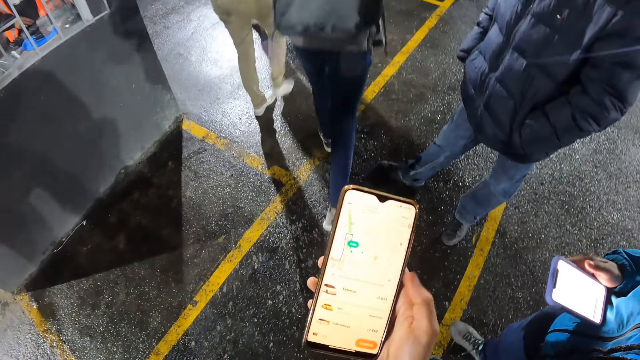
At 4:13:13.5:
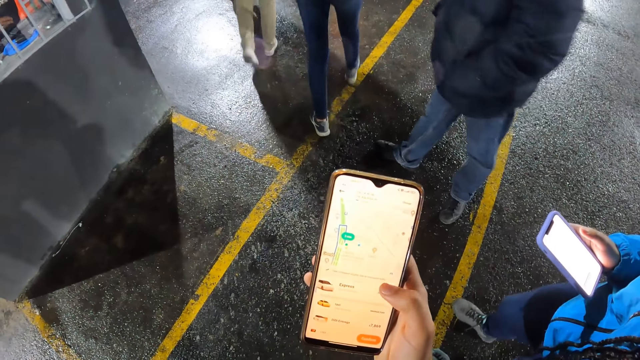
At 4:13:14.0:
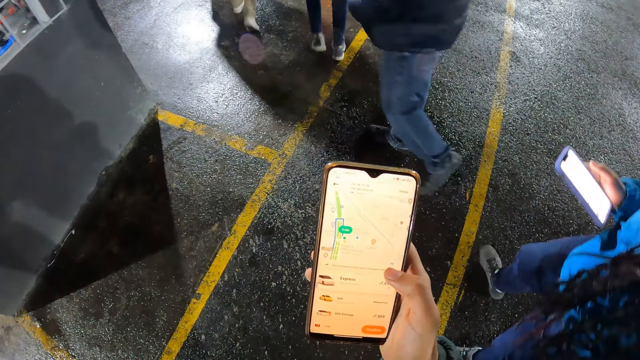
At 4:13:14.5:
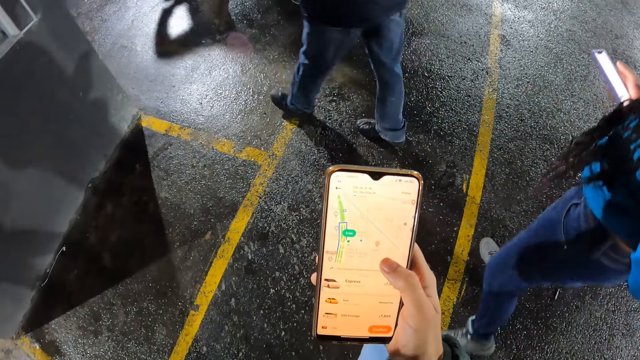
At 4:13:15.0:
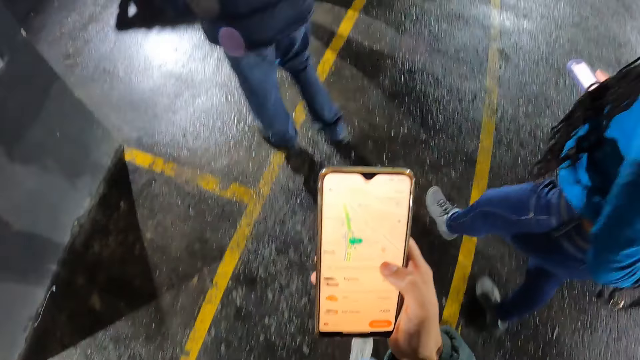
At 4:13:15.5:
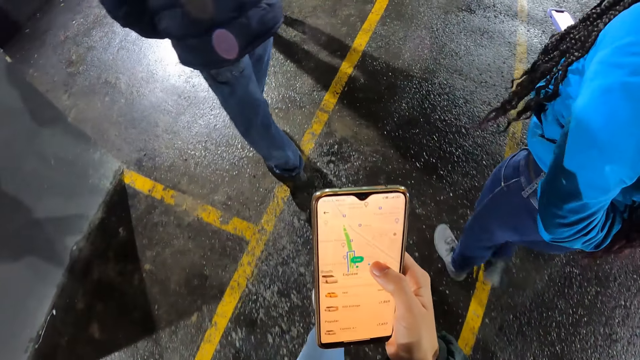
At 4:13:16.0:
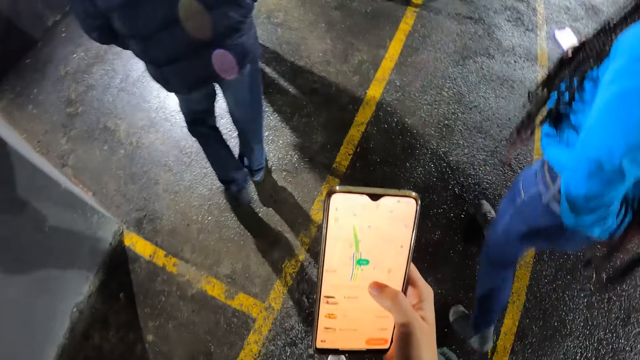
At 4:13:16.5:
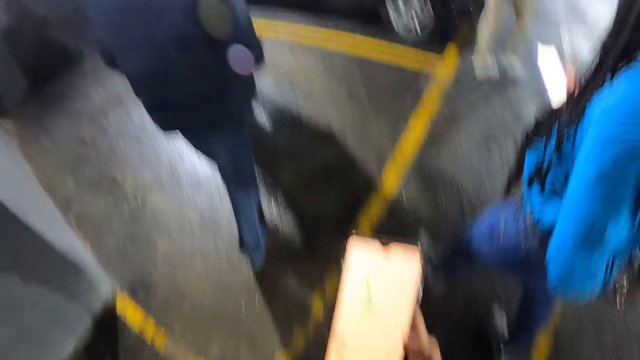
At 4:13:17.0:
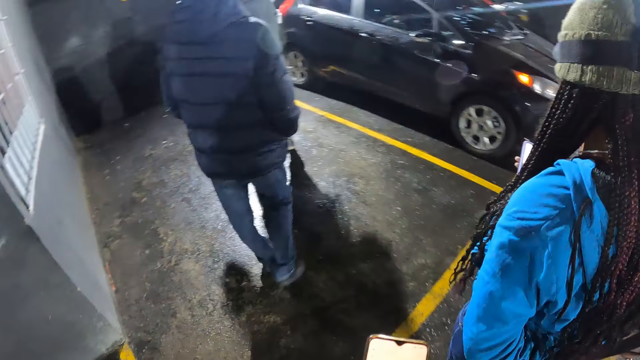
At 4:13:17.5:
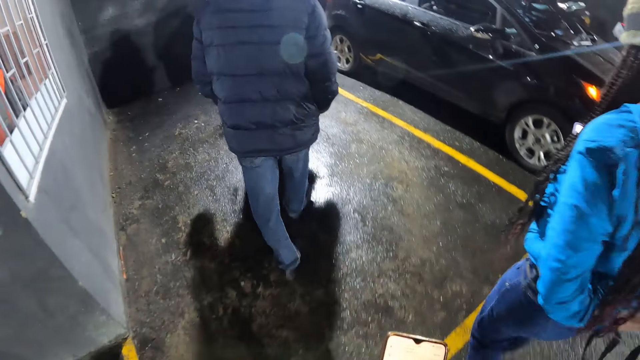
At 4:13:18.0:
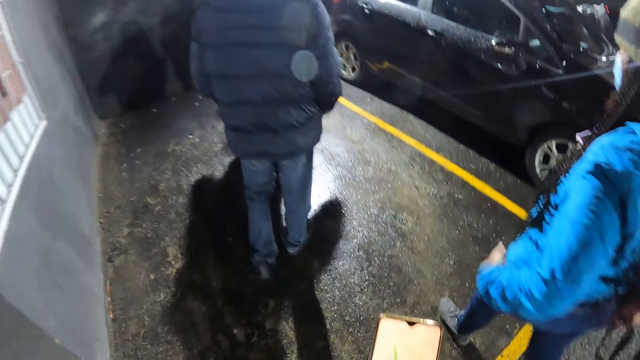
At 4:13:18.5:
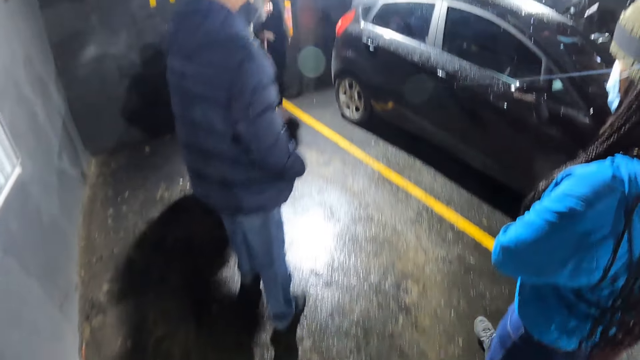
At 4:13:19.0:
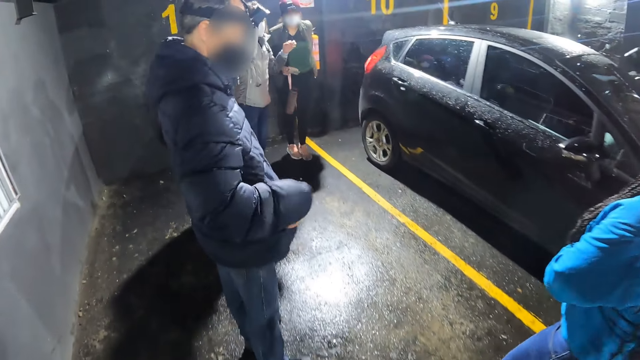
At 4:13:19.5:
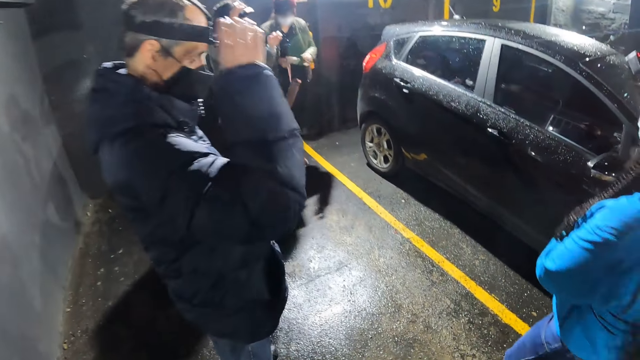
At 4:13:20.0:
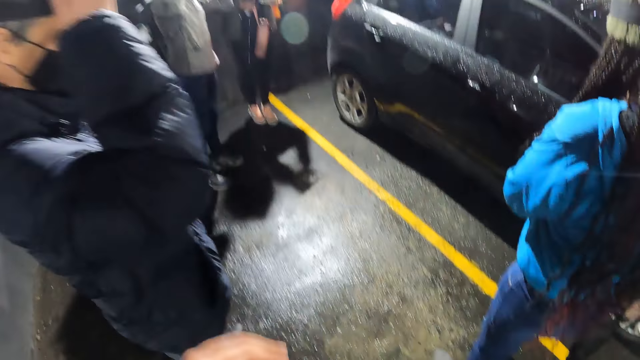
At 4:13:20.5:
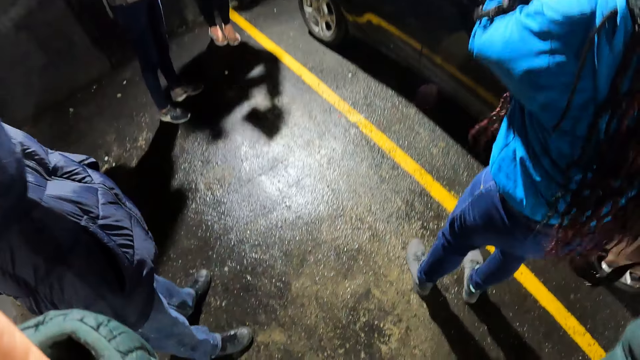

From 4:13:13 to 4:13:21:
The camera wearer operates a phone. They walk to a car with the group of people. They walk around in the parking lot. They adjust hands.
